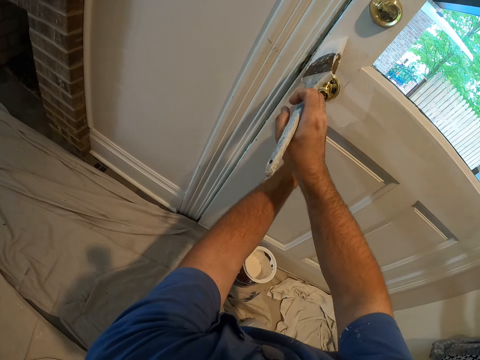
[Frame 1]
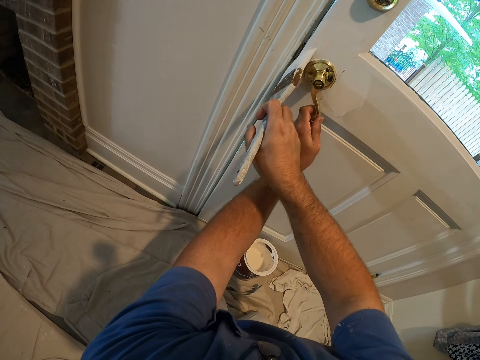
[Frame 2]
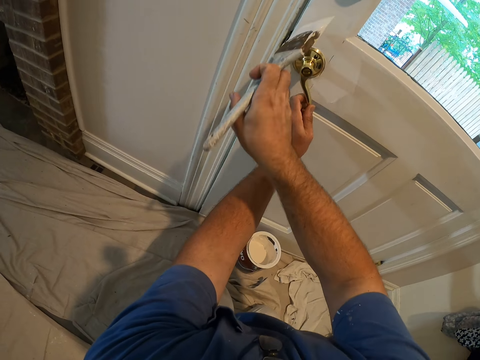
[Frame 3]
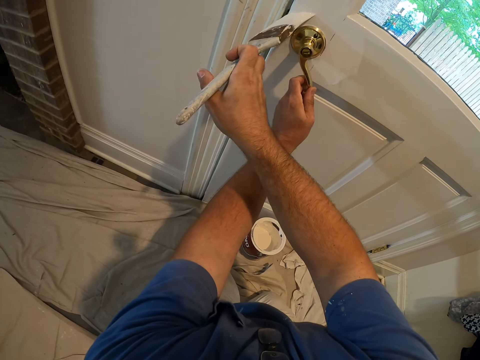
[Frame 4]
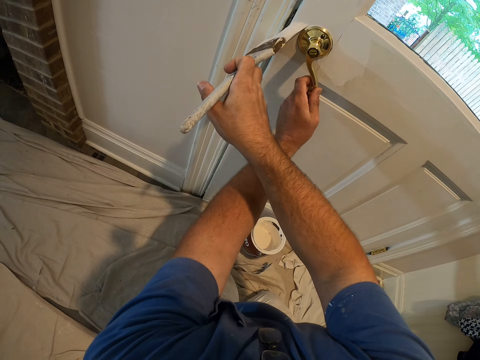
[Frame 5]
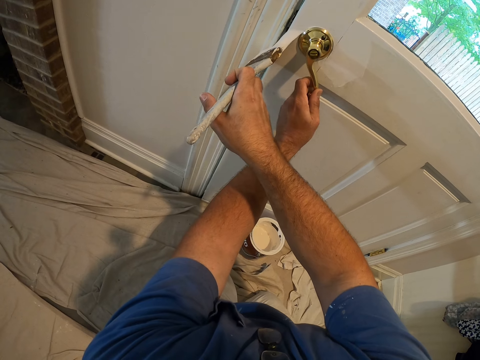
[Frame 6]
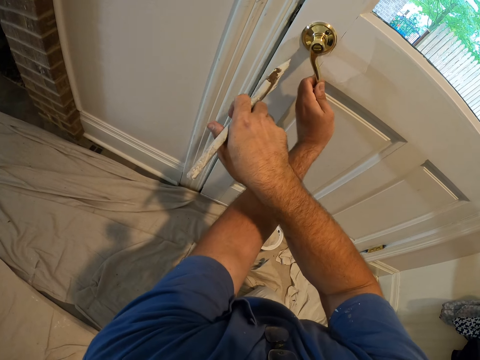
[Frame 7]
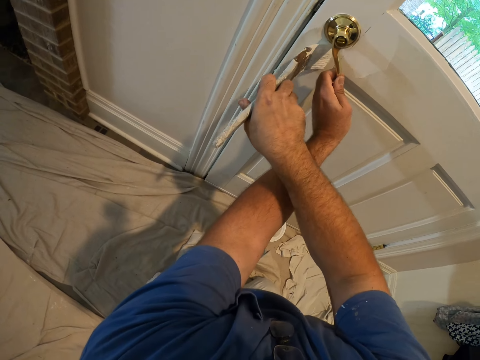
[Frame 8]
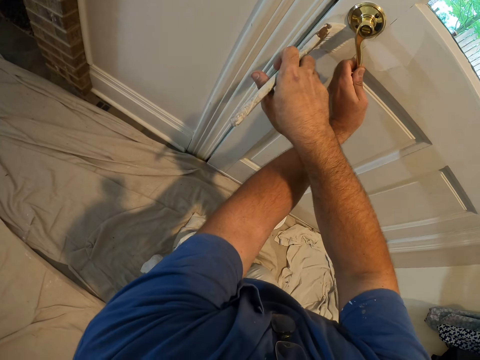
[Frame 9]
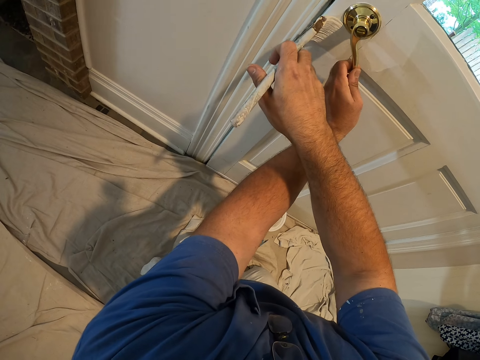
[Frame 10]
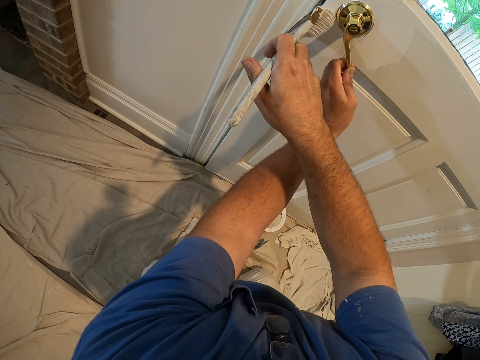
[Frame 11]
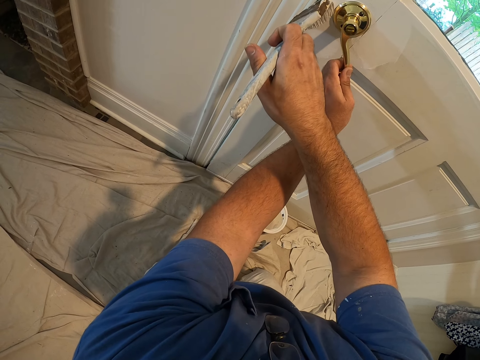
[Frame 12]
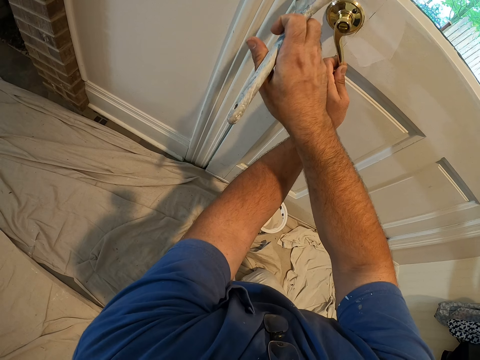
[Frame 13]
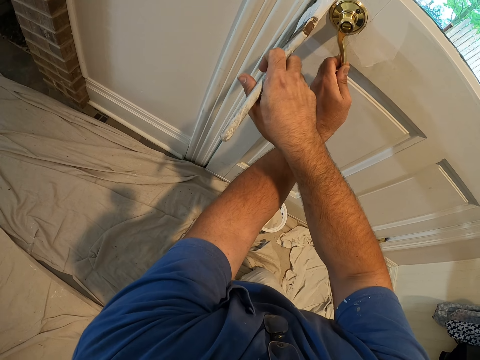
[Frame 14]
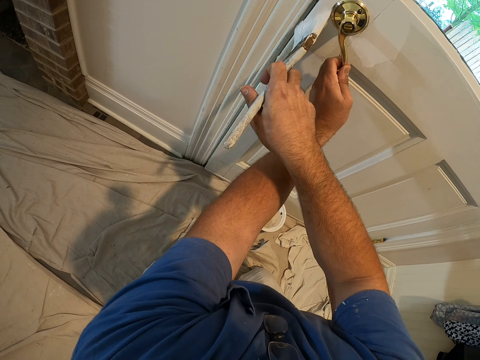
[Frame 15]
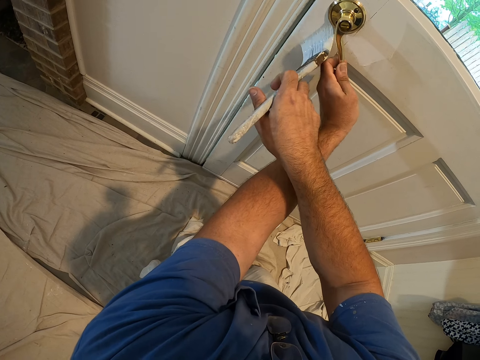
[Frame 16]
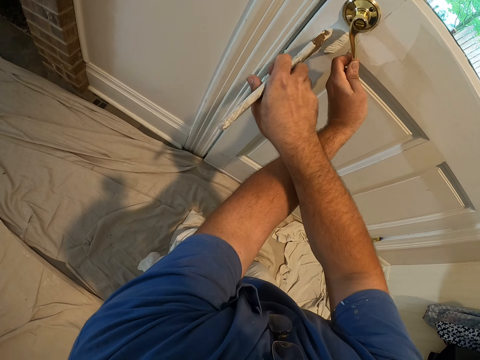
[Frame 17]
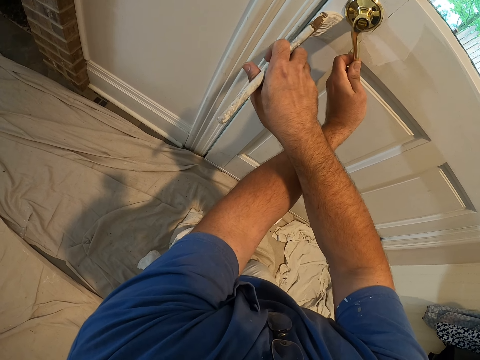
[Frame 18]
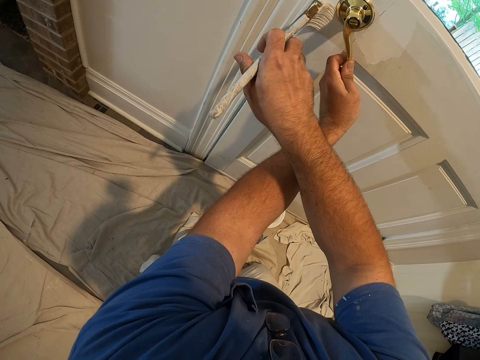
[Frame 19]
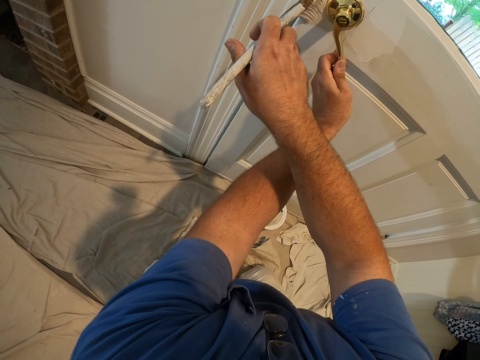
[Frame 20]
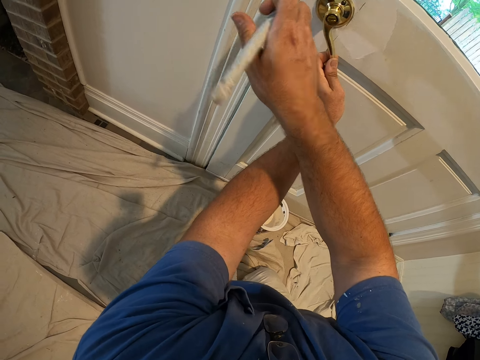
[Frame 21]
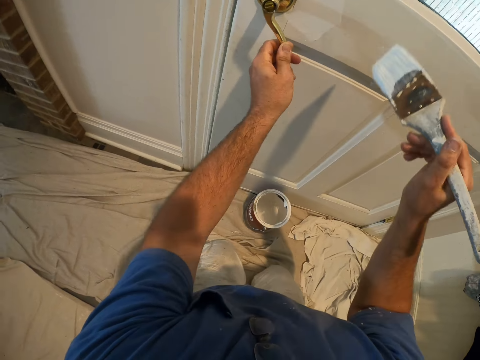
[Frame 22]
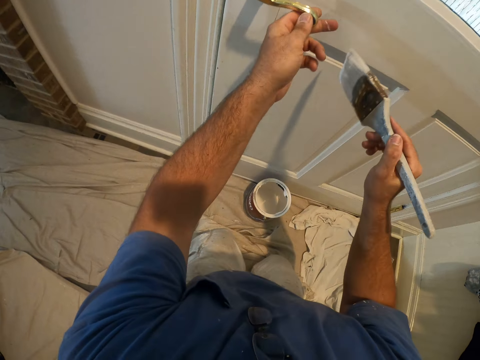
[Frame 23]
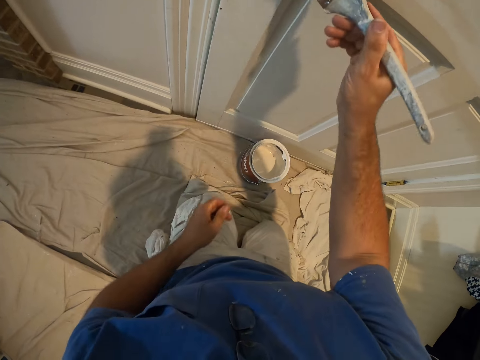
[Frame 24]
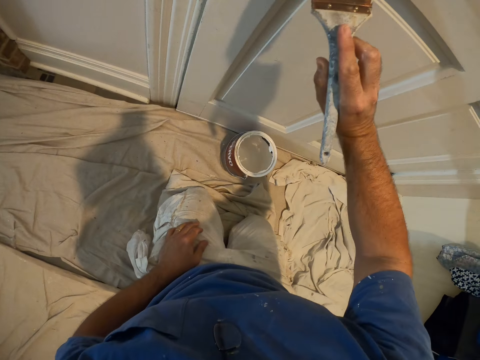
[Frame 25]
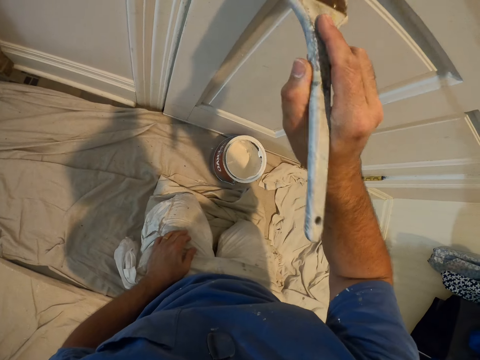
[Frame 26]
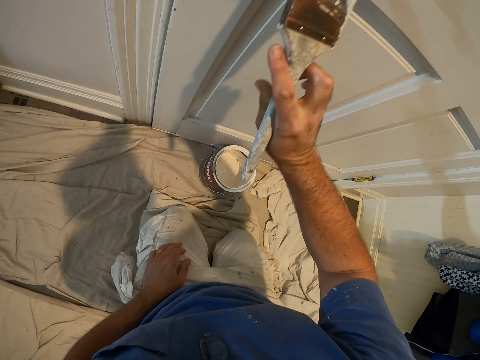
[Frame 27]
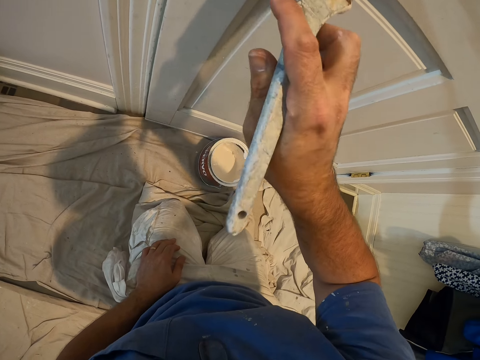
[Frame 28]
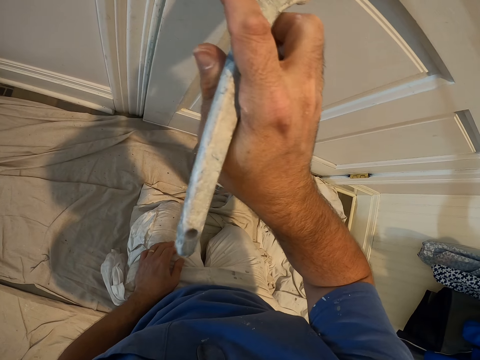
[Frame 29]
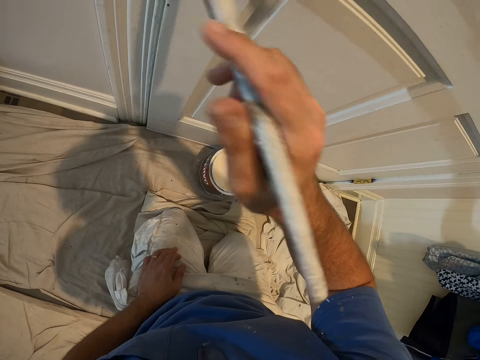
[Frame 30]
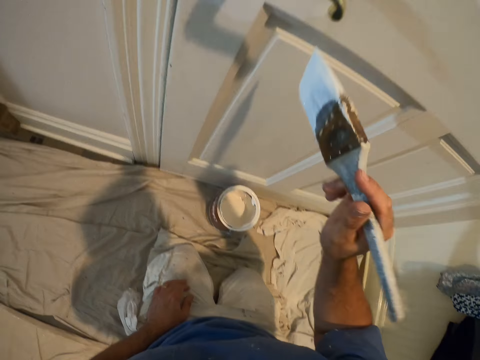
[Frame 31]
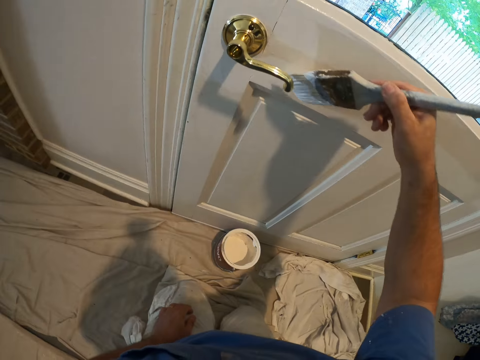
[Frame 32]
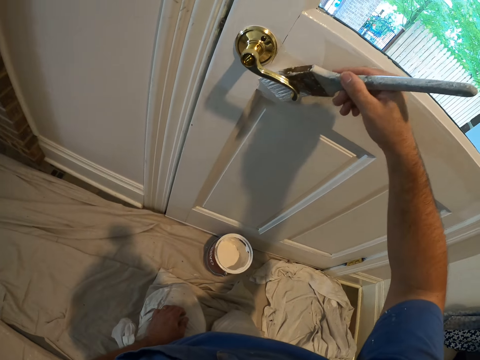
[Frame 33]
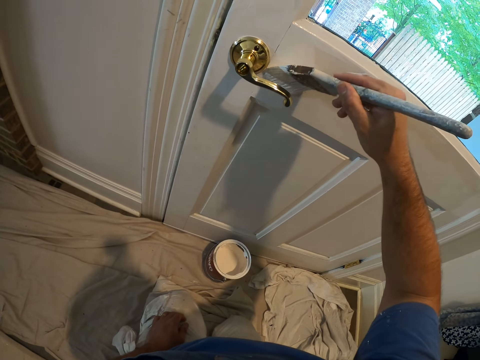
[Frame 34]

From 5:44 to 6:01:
The camera wearer paints the door with the paintbrush. He removes his left hand from the door handle. He continues painting the door with the paintbrush.

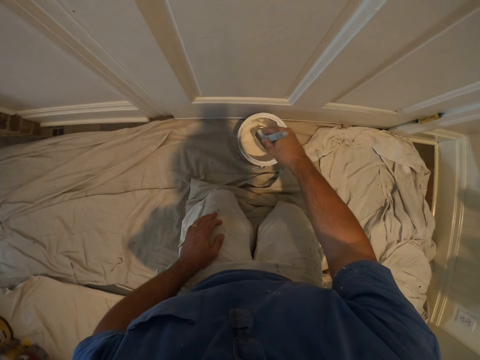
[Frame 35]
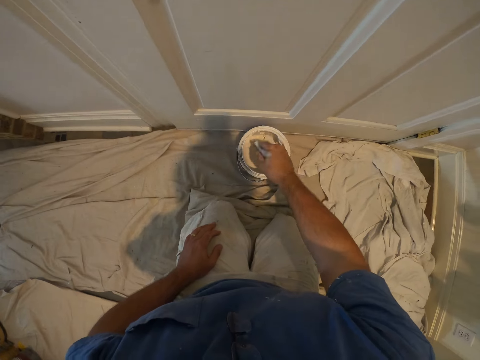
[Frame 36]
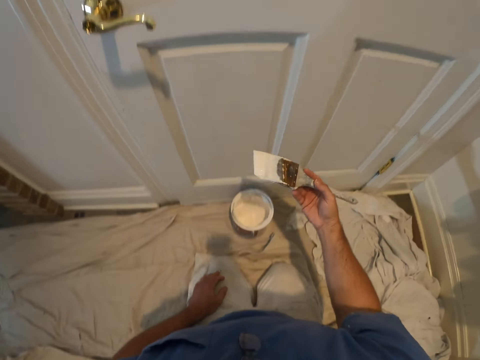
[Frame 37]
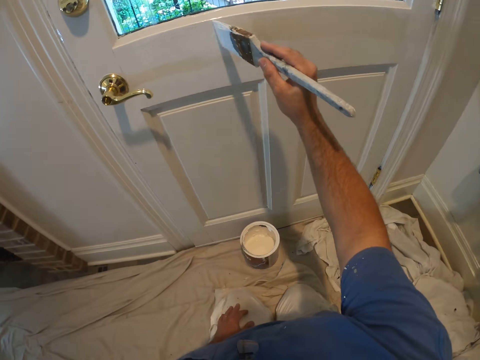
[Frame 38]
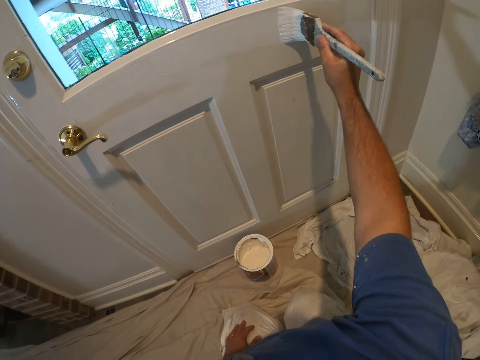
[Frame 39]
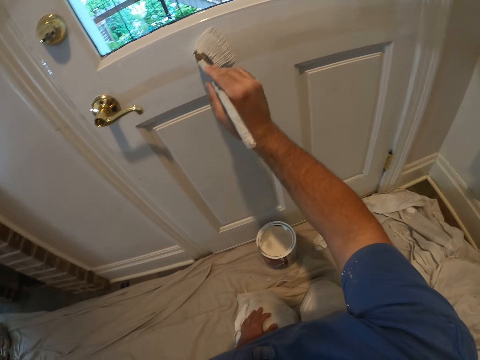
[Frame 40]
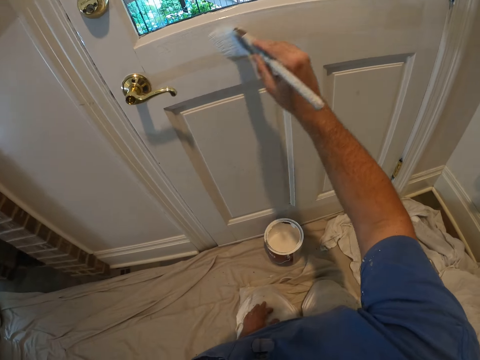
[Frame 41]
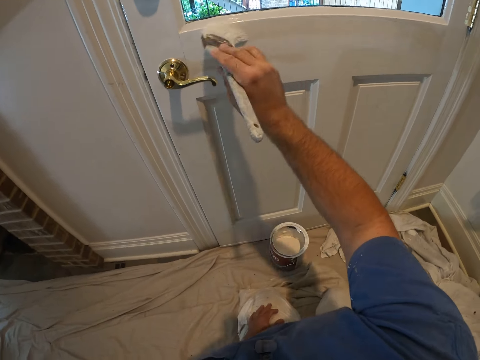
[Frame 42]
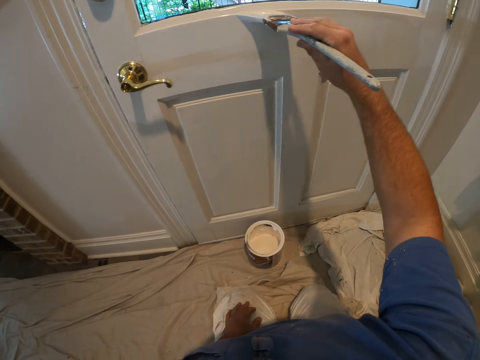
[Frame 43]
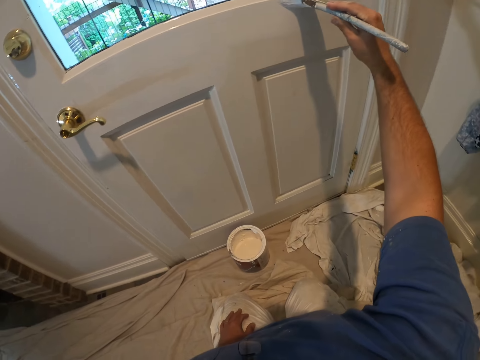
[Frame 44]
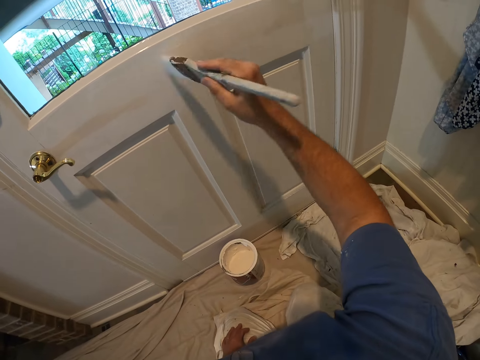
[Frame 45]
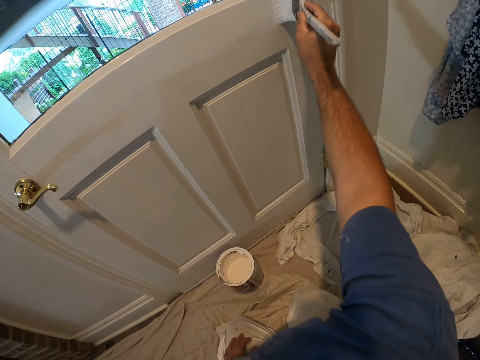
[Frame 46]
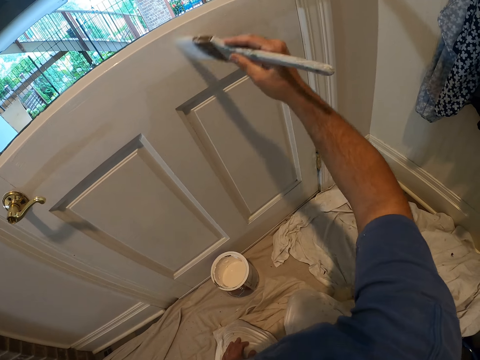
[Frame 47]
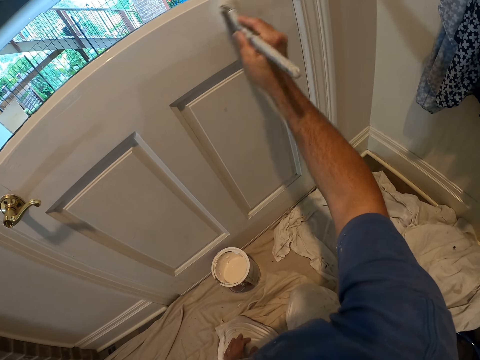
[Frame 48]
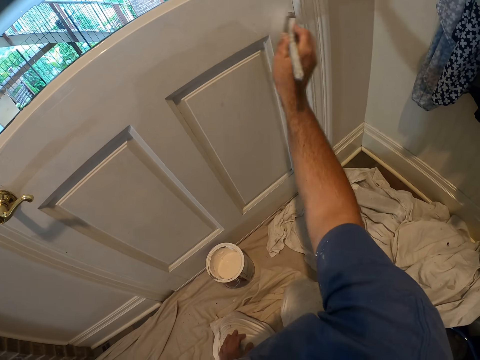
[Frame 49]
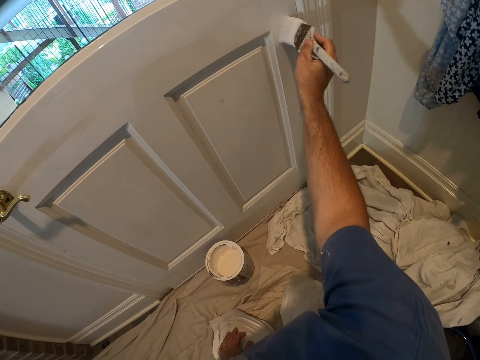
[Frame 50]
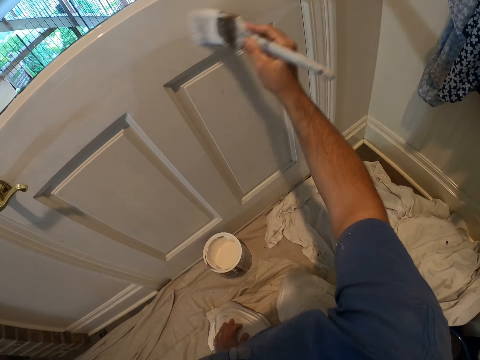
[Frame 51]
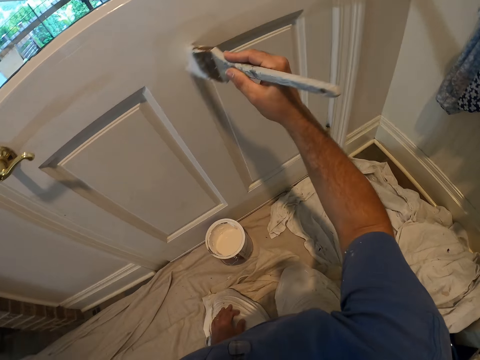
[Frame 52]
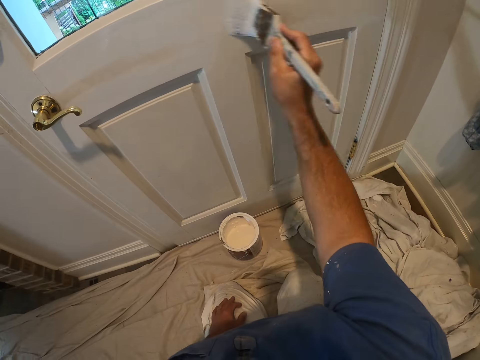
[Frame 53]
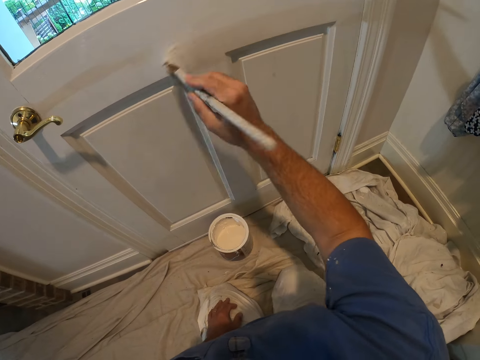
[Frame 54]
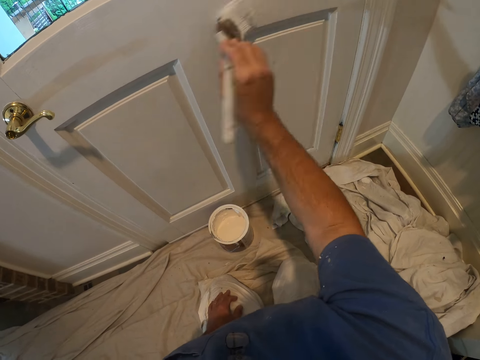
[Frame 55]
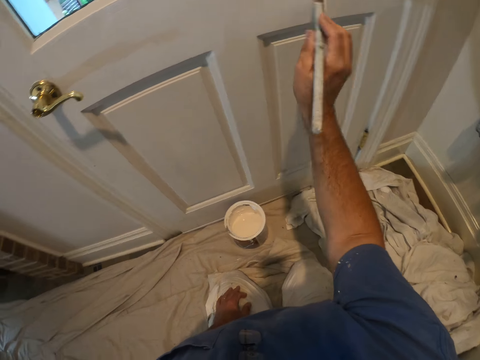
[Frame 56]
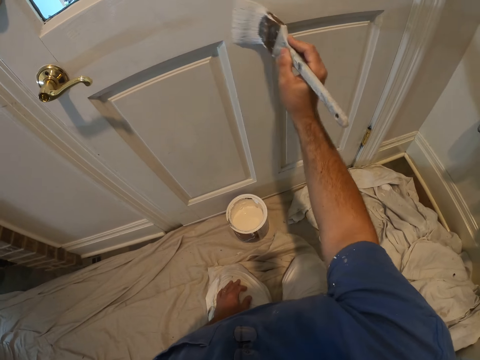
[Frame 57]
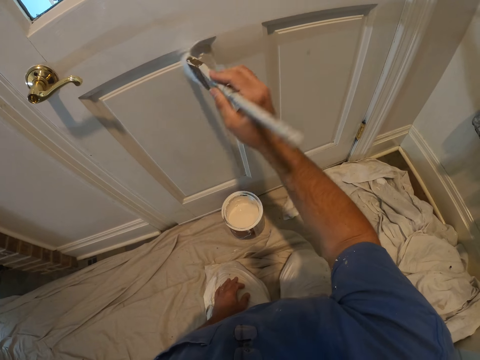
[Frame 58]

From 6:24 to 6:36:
The camera wearer dips the paintbrush into the bucket of paint. They continue painting the door with the paintbrush.
